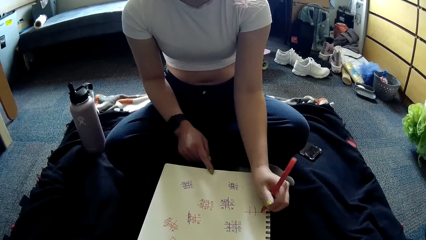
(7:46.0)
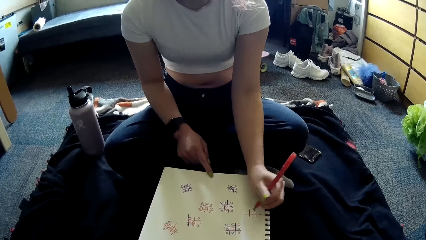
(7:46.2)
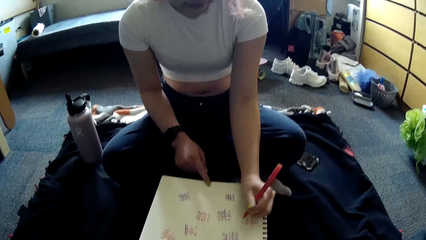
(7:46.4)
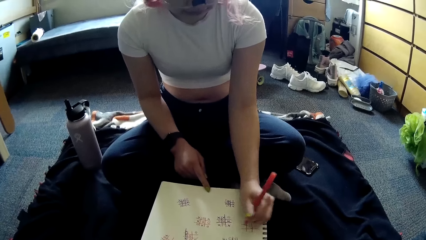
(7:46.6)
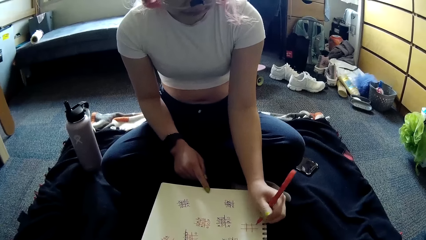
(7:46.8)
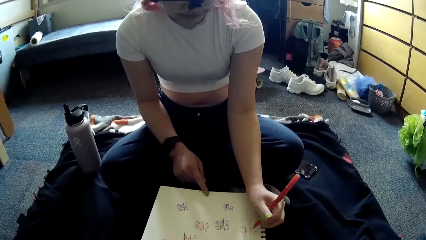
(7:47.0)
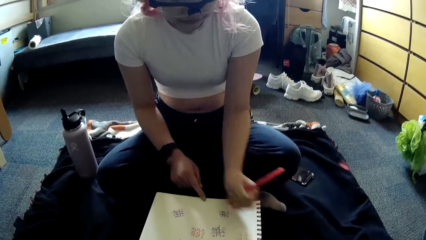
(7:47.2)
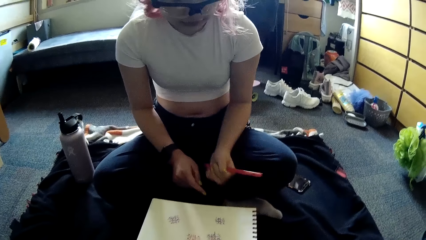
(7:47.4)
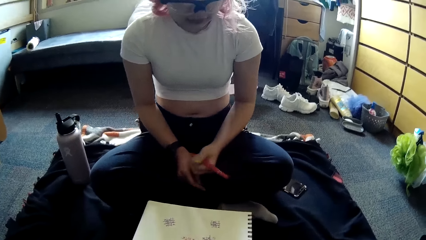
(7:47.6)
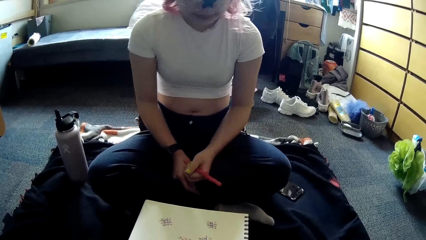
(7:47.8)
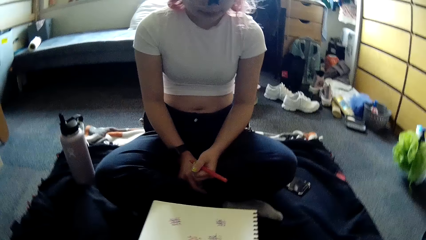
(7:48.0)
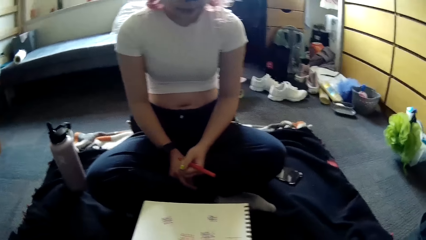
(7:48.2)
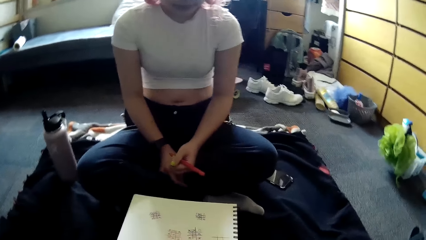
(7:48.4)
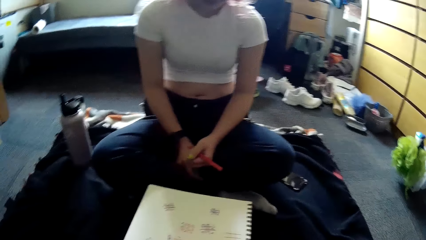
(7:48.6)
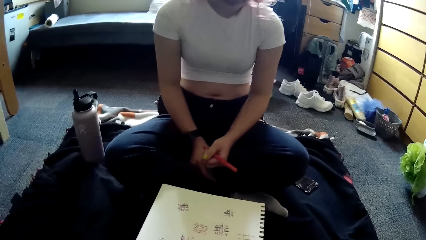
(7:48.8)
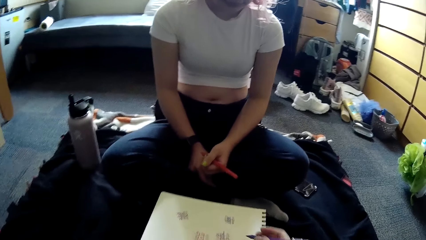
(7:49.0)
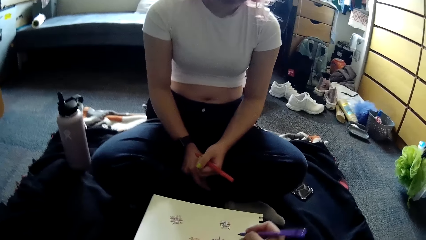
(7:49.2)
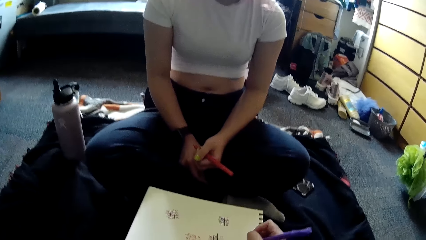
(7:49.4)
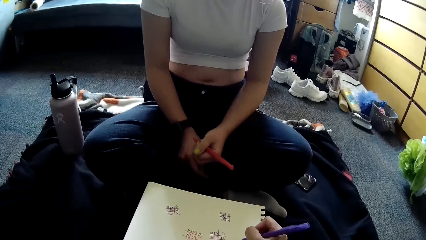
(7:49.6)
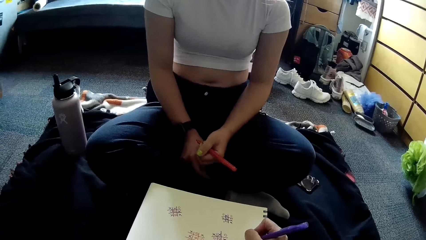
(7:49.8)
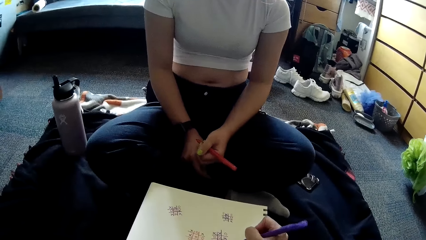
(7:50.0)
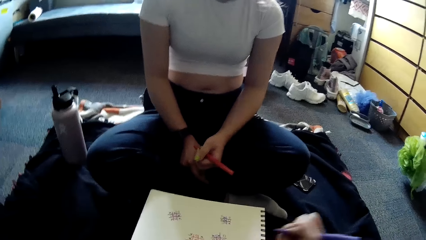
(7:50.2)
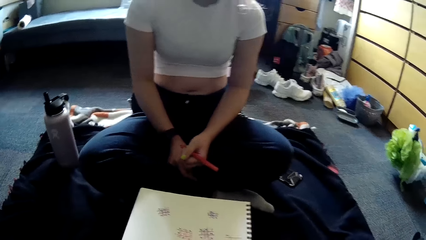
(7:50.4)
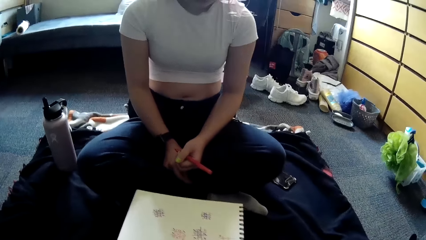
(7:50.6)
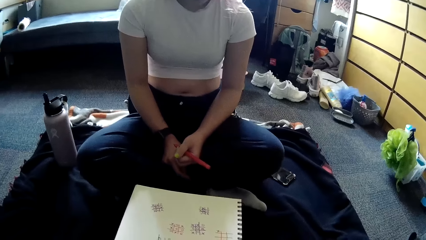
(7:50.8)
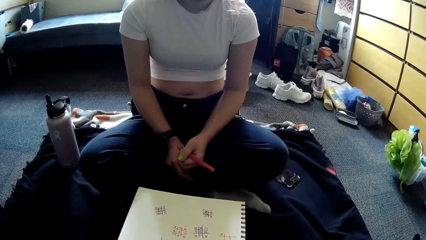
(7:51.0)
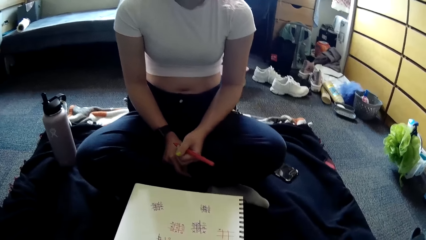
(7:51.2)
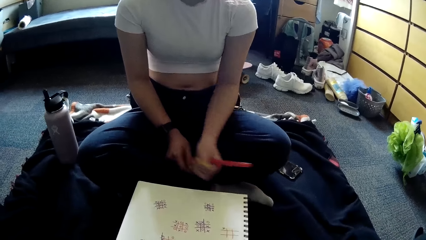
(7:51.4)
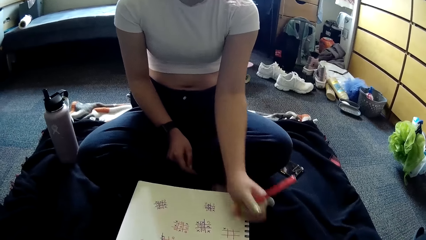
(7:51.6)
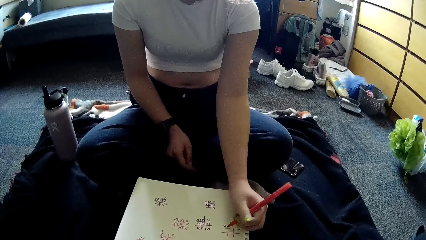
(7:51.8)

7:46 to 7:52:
The woman draws on the paper. The camera wearer writes in the book with the pen in her right hand.

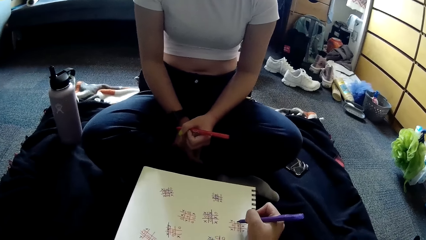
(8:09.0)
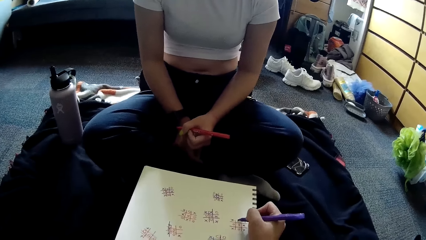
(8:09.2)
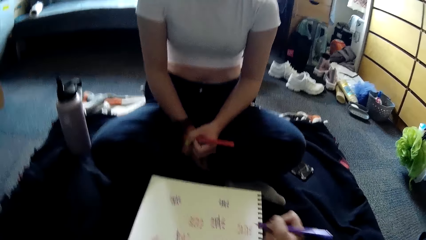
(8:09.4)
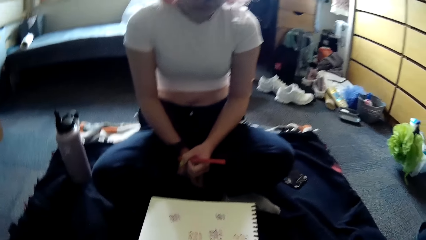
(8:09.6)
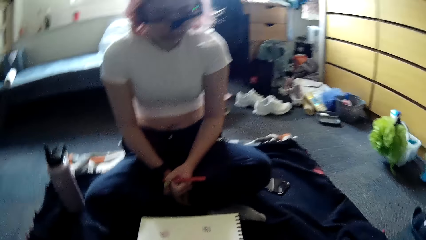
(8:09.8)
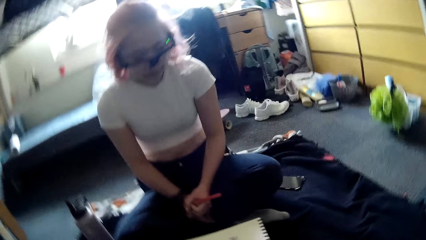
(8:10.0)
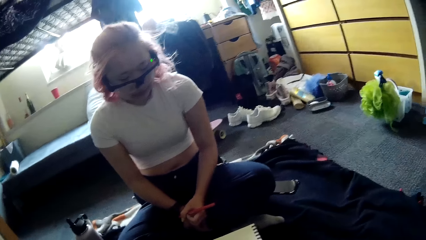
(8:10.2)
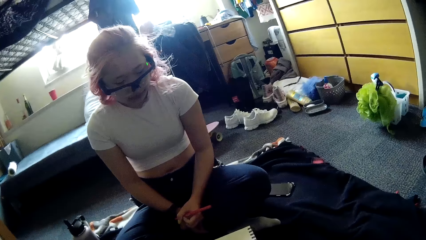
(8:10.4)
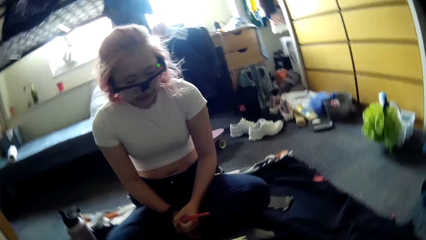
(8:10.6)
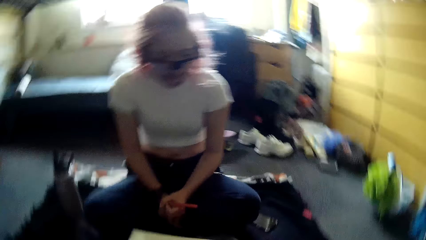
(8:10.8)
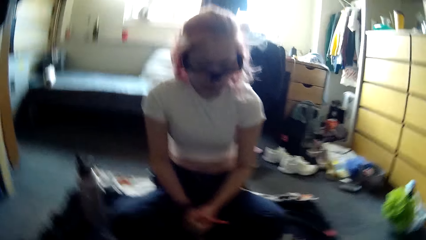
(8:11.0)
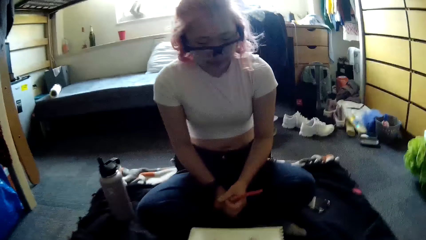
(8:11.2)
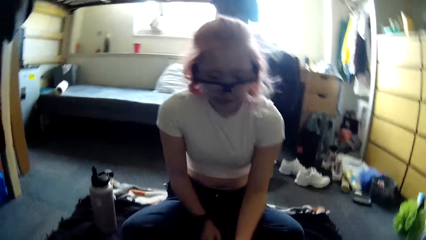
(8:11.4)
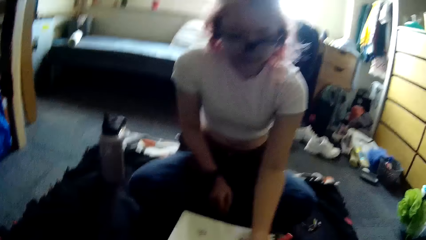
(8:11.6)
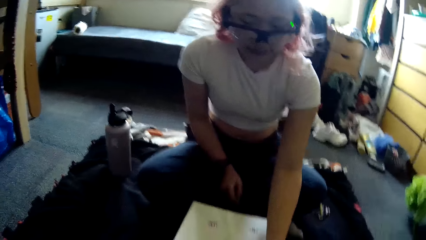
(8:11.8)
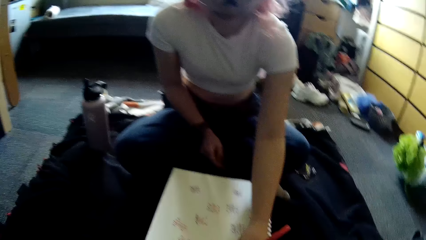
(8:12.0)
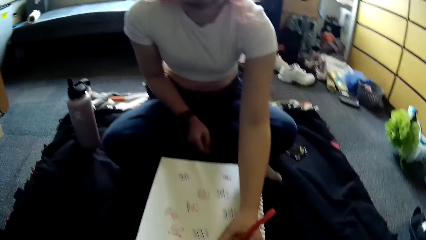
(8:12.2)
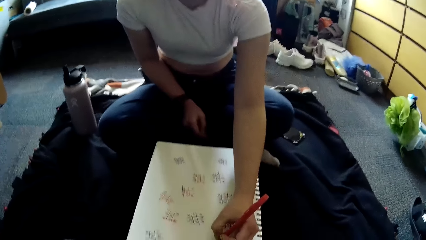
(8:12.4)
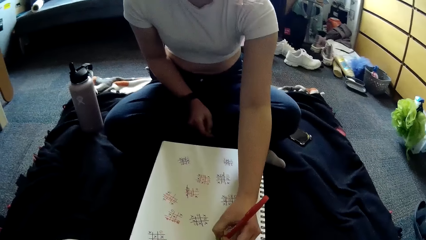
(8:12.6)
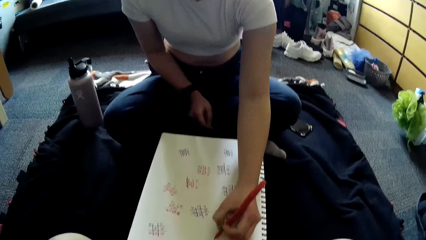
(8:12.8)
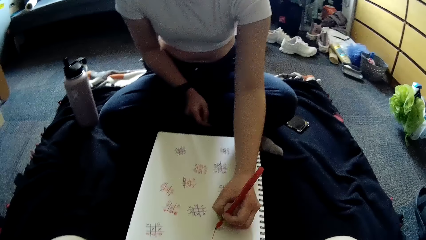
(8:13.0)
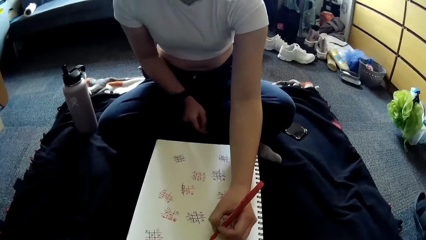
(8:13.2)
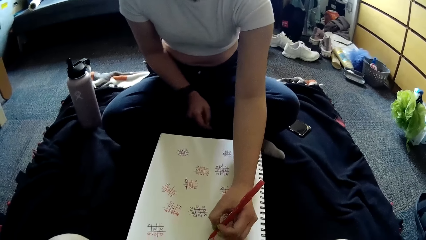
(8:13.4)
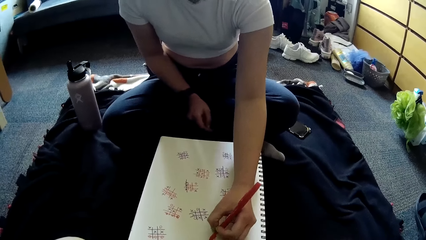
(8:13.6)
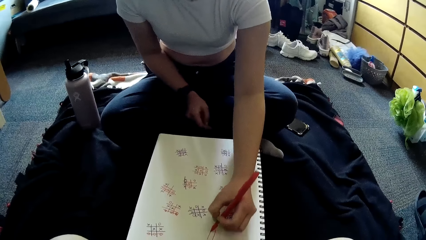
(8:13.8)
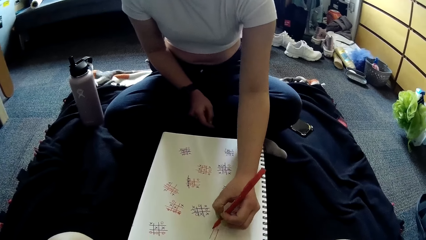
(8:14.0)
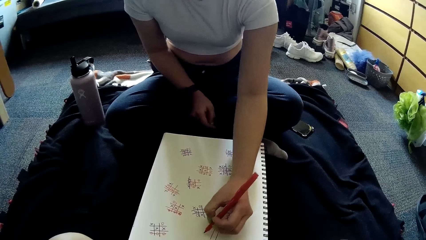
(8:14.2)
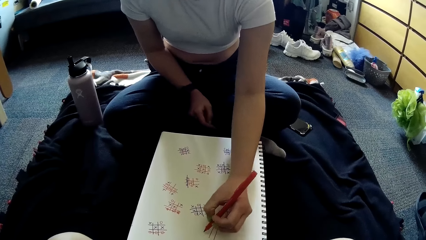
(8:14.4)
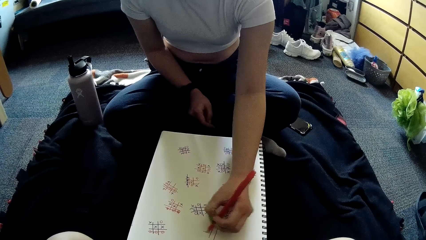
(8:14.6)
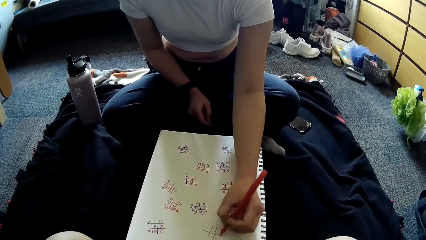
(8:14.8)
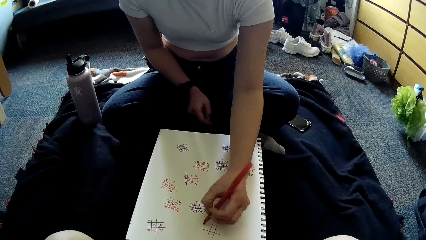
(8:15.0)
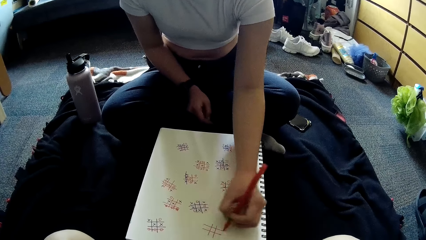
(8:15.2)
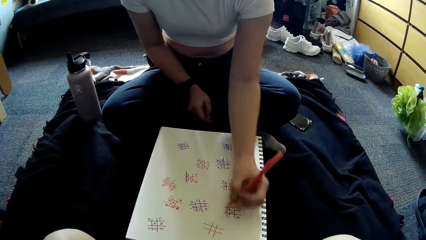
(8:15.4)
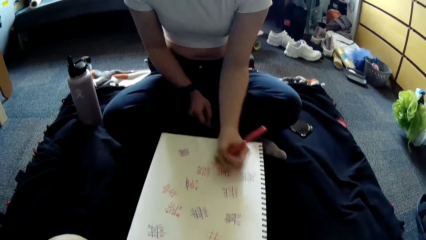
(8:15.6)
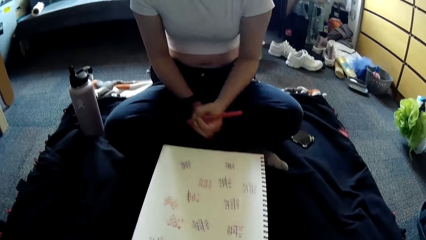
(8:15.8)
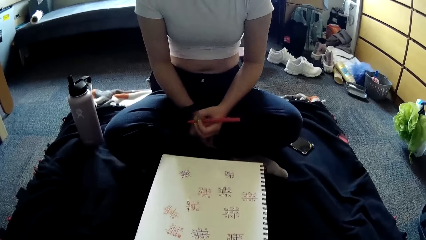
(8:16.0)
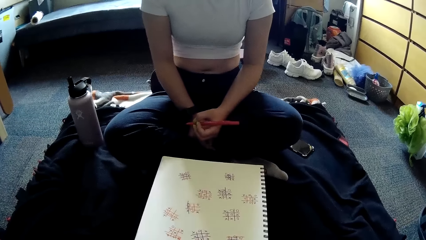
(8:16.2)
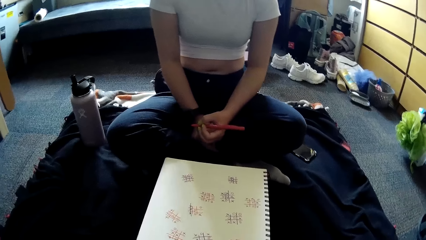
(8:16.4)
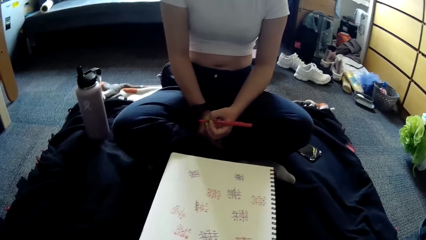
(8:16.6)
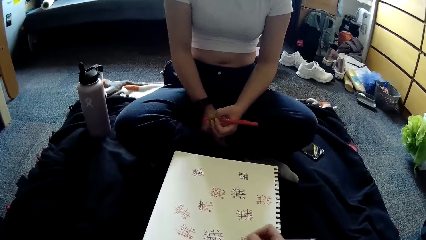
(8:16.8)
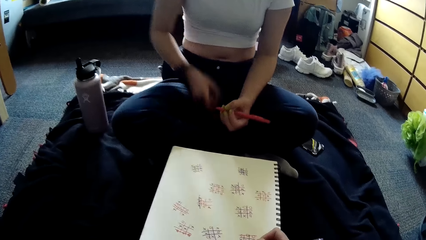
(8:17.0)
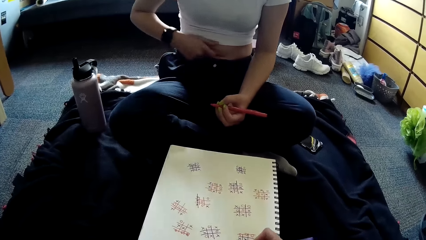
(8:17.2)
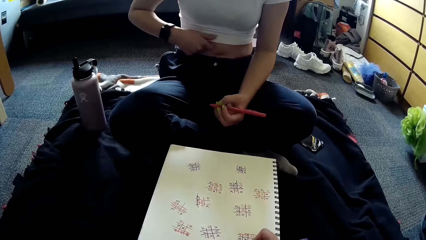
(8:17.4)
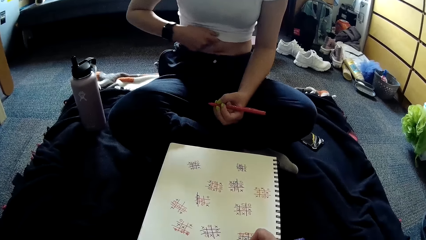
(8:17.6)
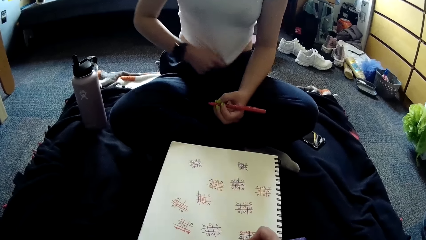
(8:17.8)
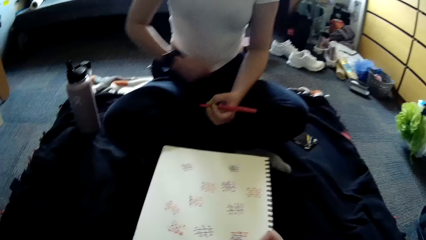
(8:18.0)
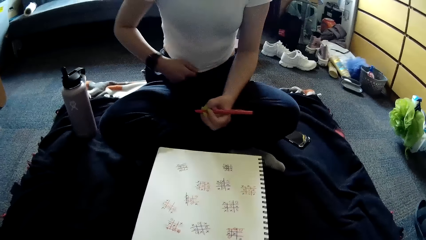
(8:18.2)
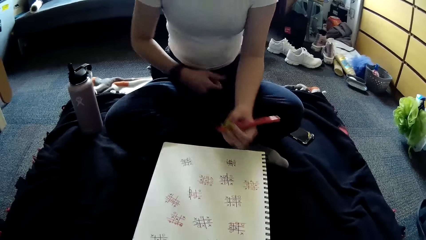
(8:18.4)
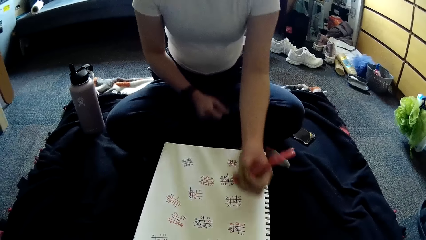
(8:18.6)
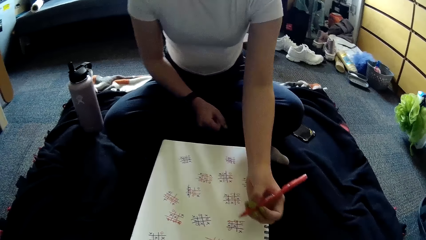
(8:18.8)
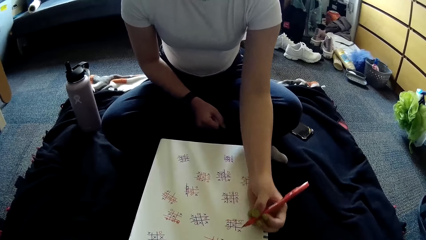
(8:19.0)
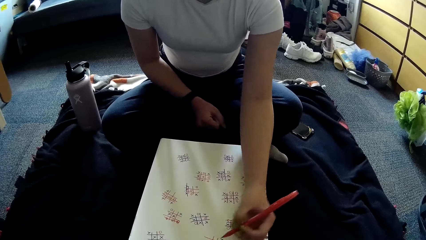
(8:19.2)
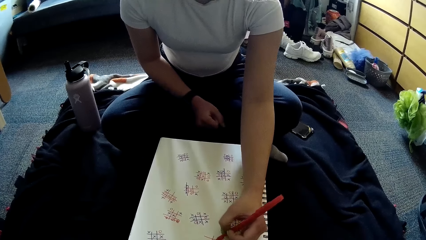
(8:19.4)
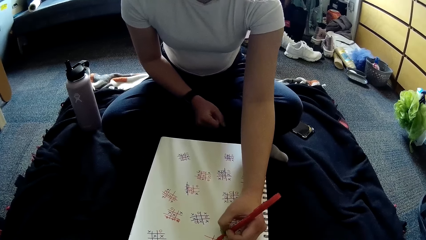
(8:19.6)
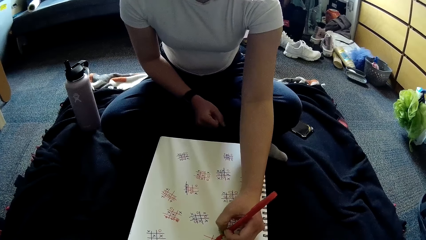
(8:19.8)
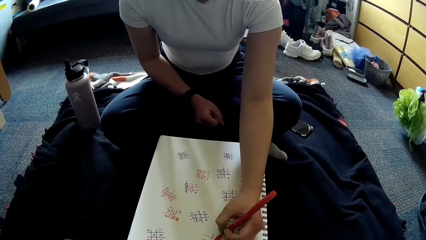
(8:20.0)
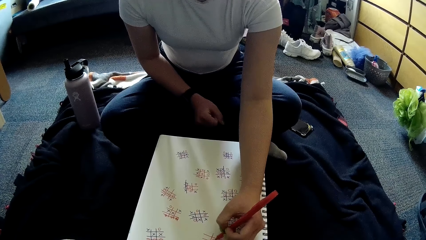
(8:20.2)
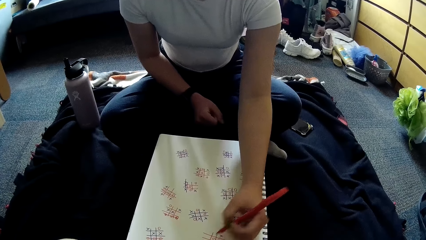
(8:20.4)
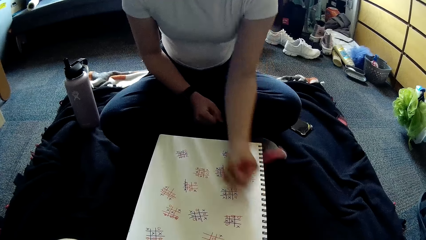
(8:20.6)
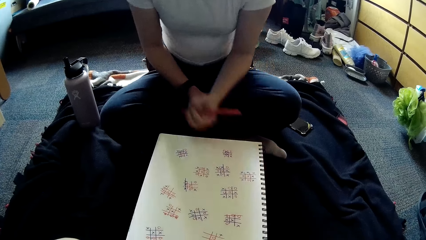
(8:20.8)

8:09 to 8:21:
The camera wearer writes in the book with the pen in her right hand. The woman writes in the book with the pen in her left hand, draws on the paper, and pulls down her crop top with her right hand. The camera wearer writes in the book with the pen in her right hand. The woman writes in the book with the pen in her left hand.
